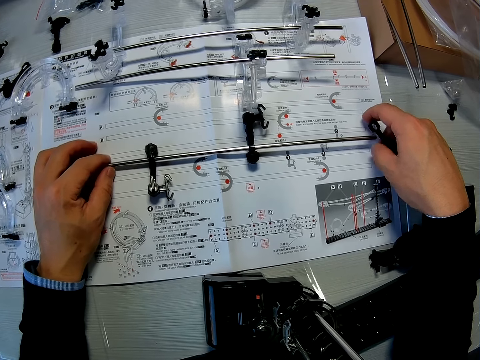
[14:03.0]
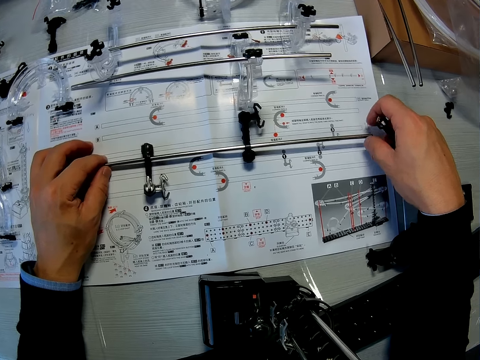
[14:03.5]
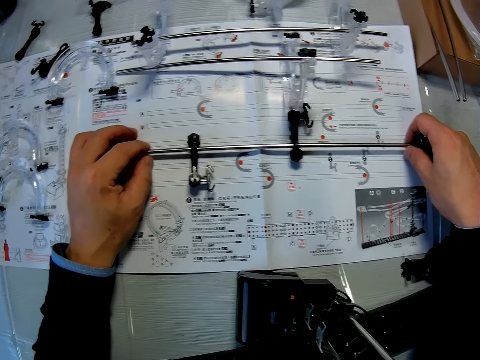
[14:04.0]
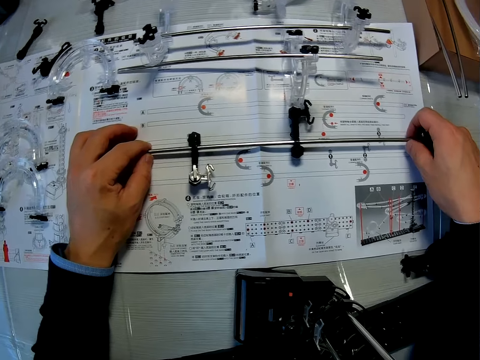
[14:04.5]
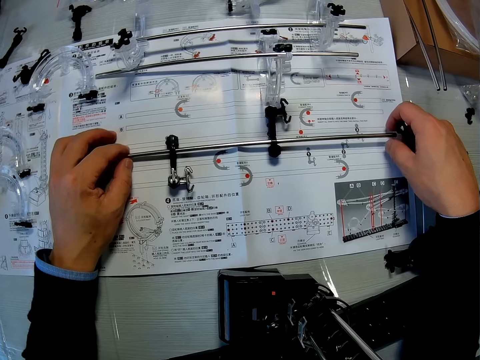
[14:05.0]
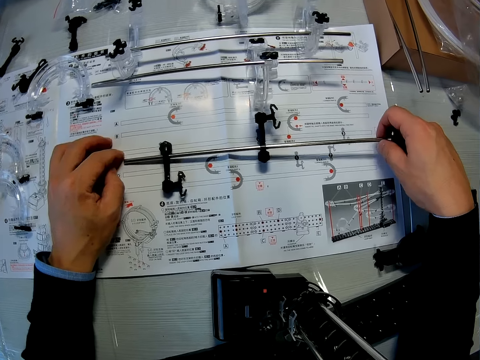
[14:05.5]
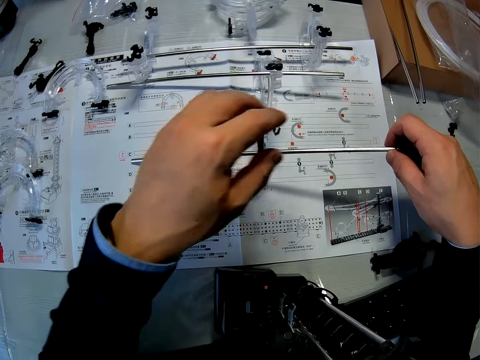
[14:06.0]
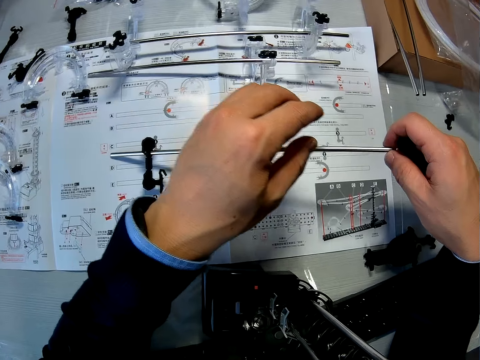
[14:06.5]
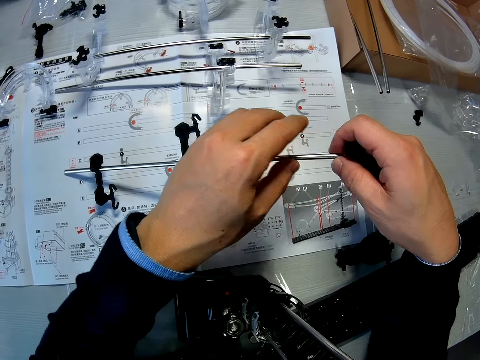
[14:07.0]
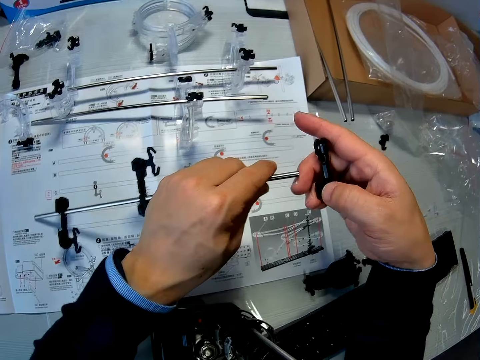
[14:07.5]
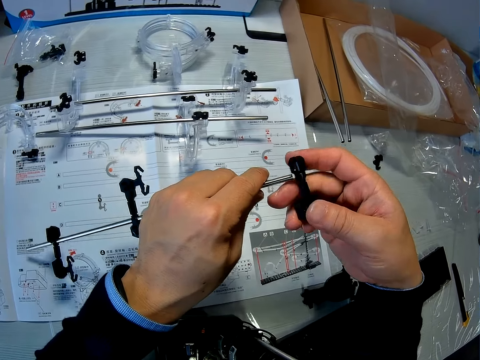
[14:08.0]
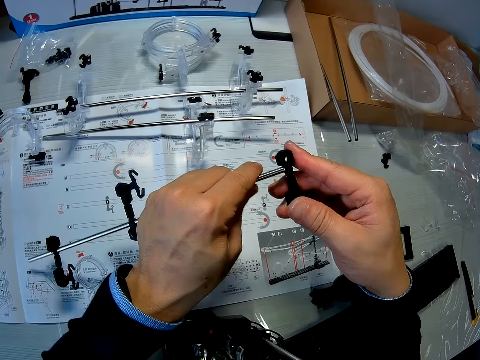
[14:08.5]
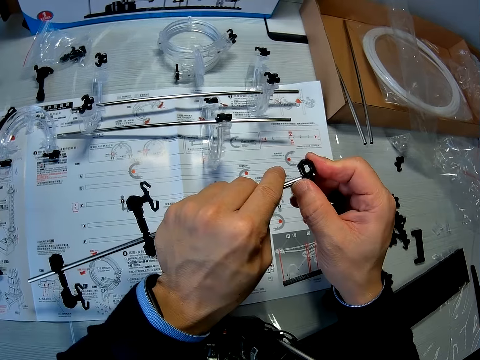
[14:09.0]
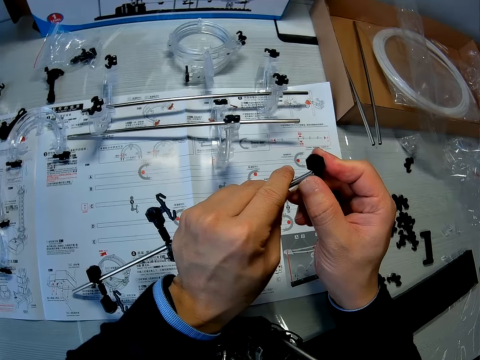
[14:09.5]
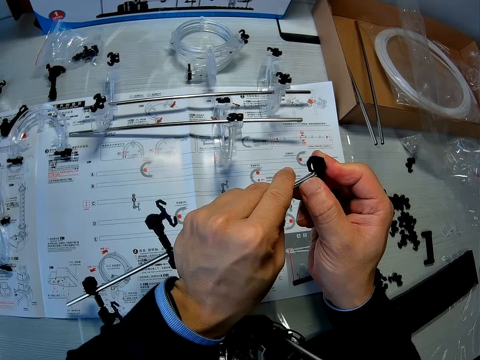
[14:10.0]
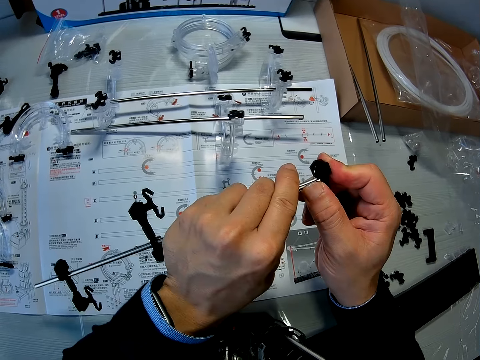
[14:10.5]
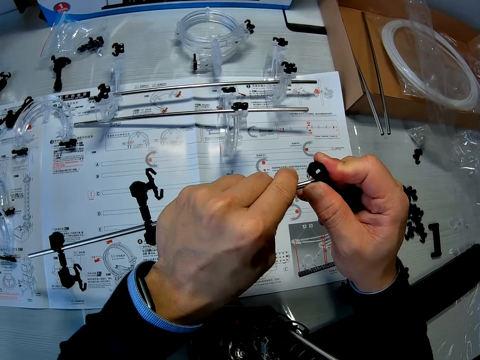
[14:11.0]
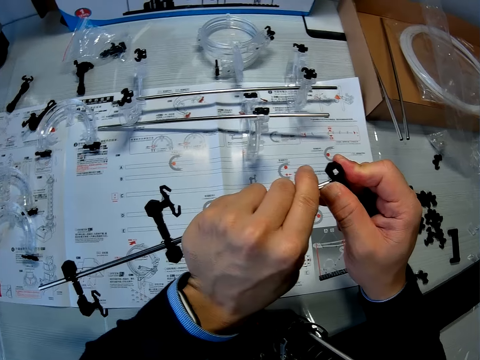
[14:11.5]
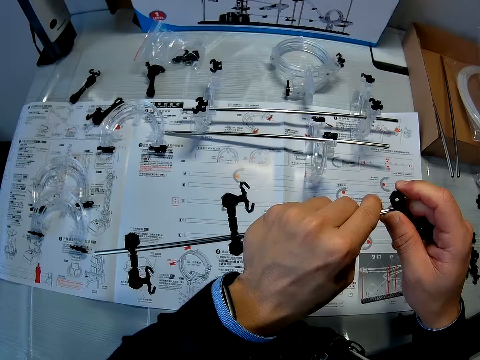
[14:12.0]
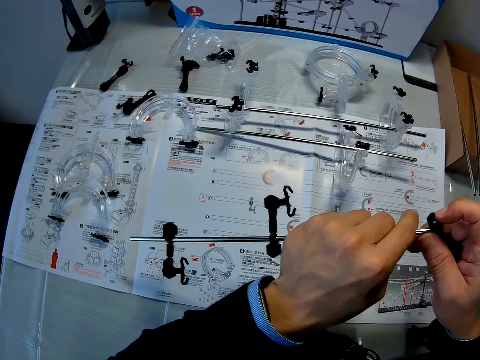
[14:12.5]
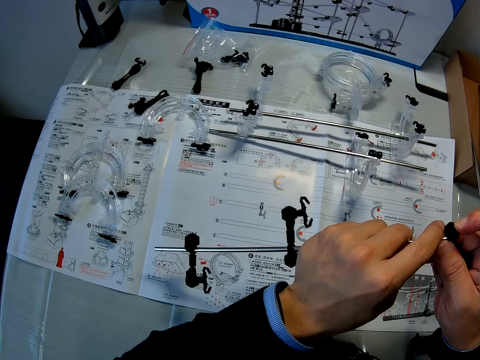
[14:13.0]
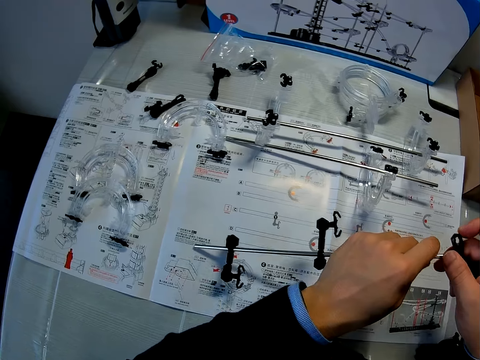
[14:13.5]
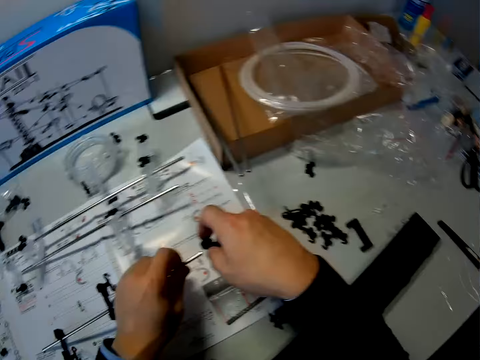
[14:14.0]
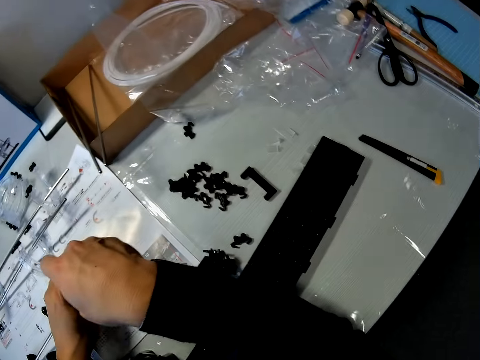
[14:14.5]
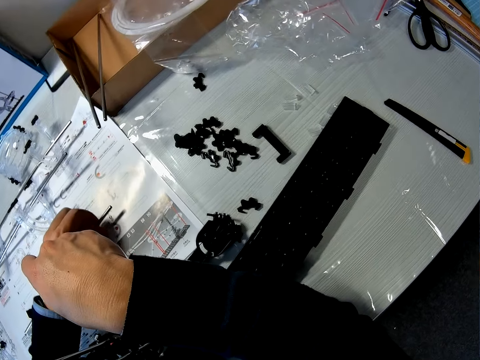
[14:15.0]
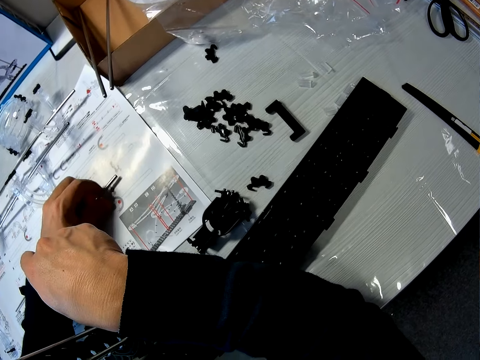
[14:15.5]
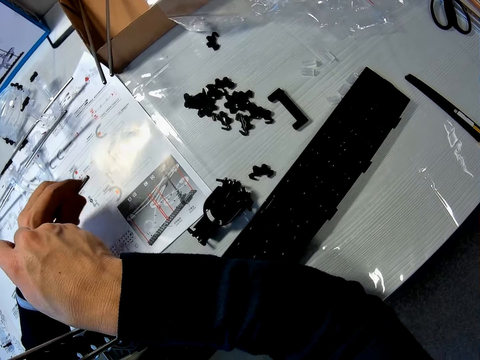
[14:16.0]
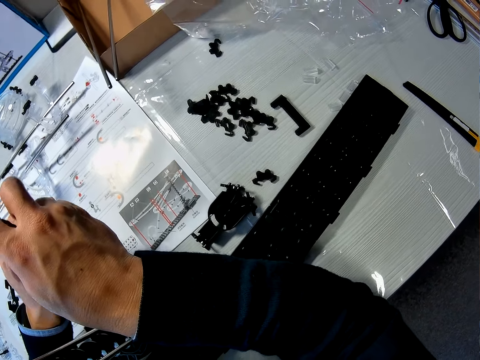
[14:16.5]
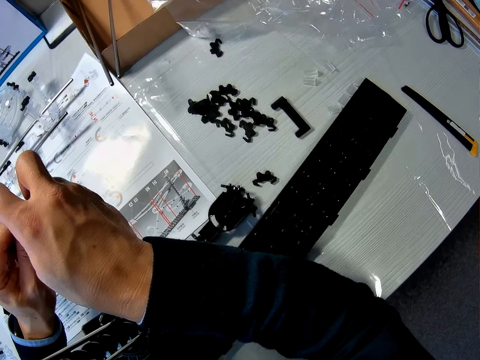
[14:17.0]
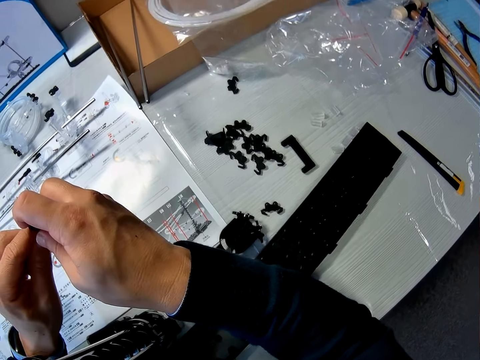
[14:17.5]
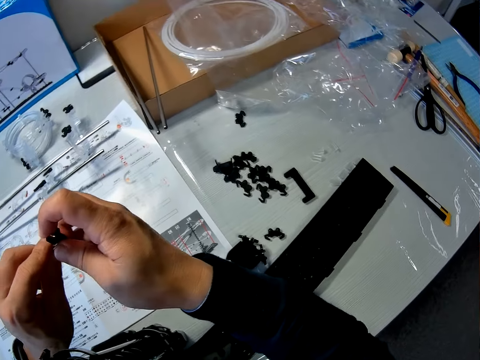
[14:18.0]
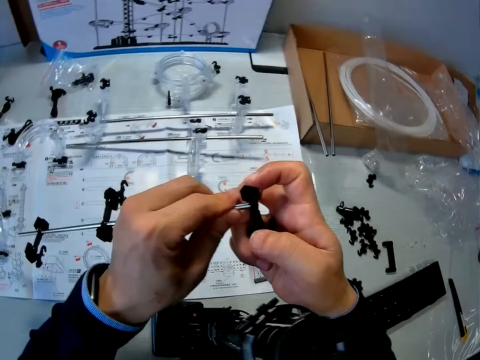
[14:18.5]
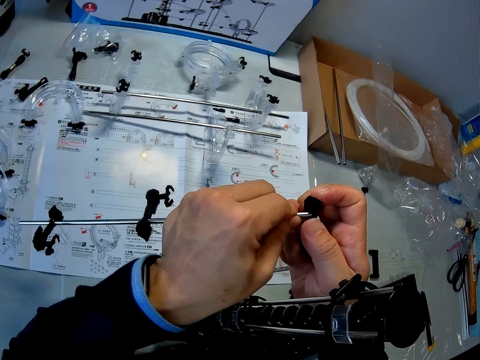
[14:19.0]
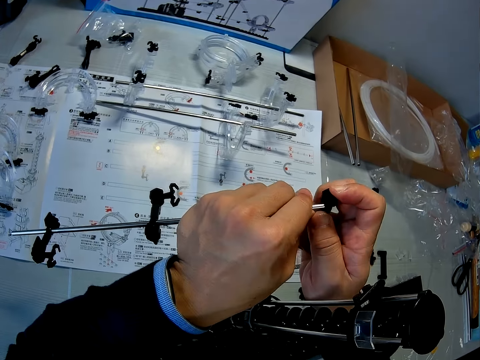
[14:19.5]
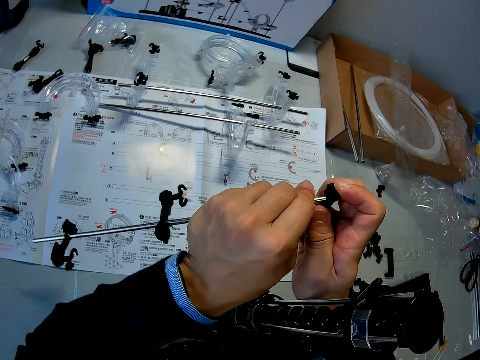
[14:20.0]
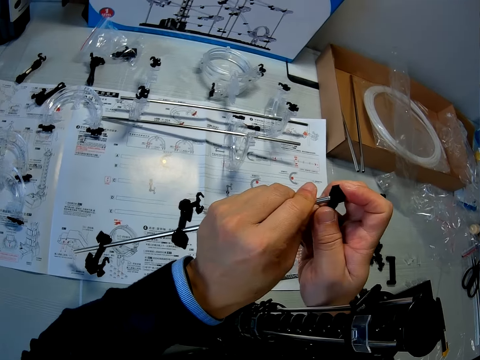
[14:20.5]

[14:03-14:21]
The camera wearer raises the shaft with his right hand. He exchanges the hand holding the shaft. He collects the shaft with his left hand. He inserts the arm holder or see saw part into the shaft. He holds the see saw part and moves the shaft. He looks at the instruction booklet. He lifts the shaft. He fits the see saw part in the shaft.

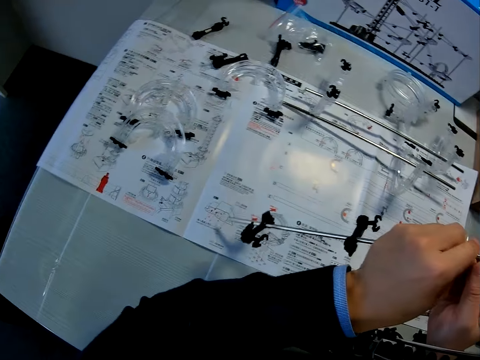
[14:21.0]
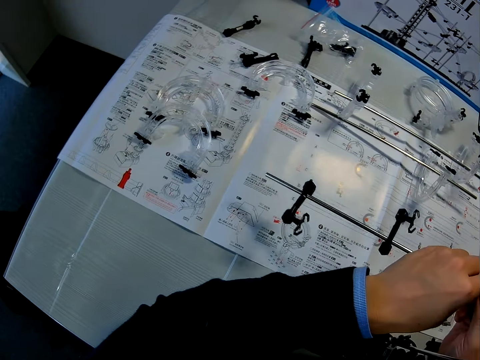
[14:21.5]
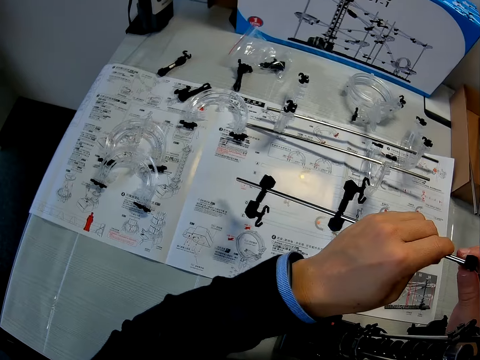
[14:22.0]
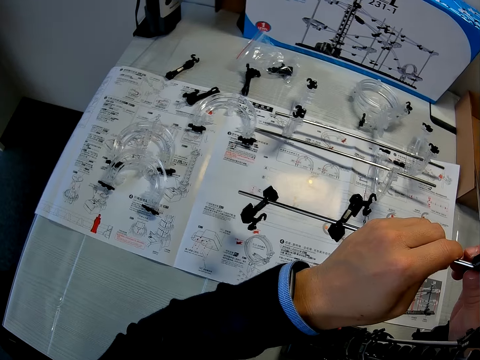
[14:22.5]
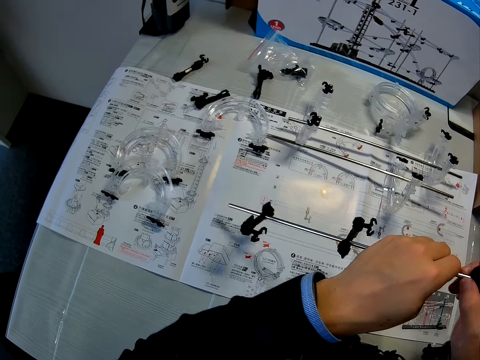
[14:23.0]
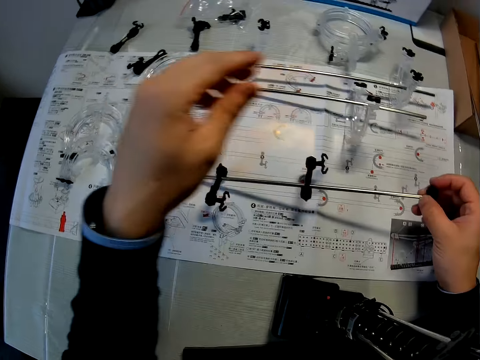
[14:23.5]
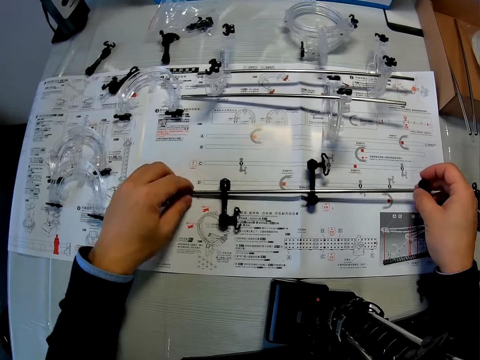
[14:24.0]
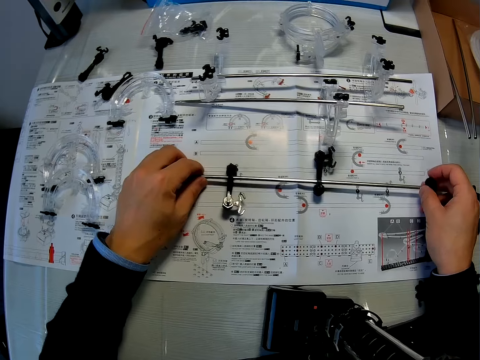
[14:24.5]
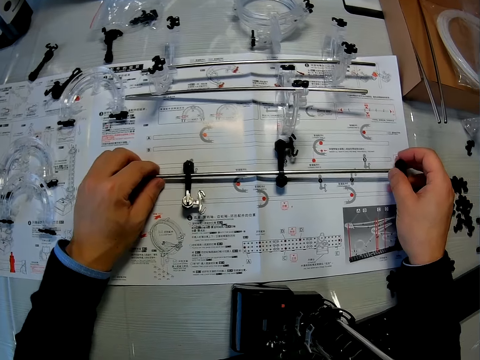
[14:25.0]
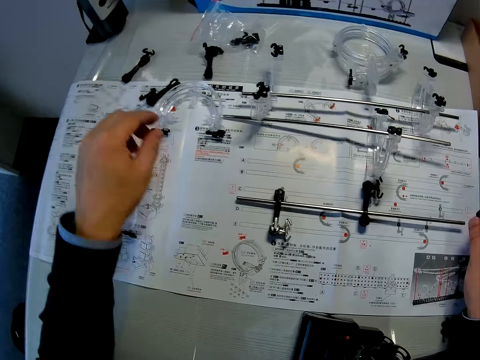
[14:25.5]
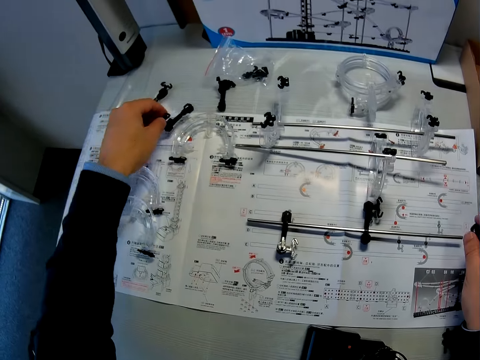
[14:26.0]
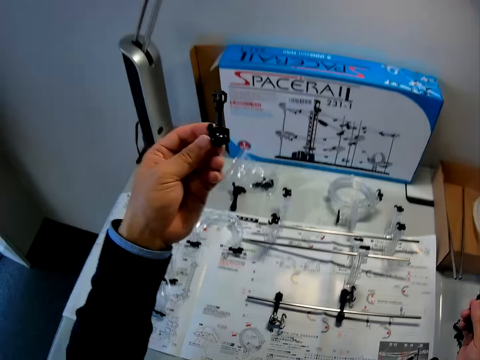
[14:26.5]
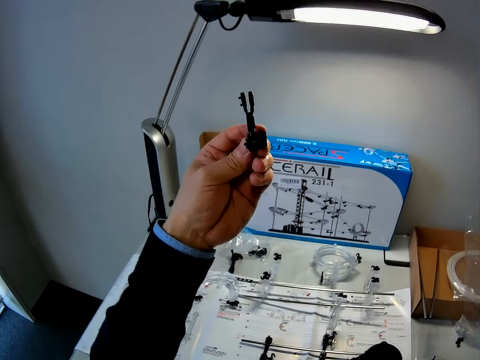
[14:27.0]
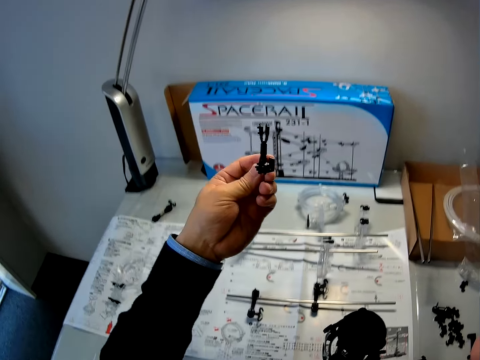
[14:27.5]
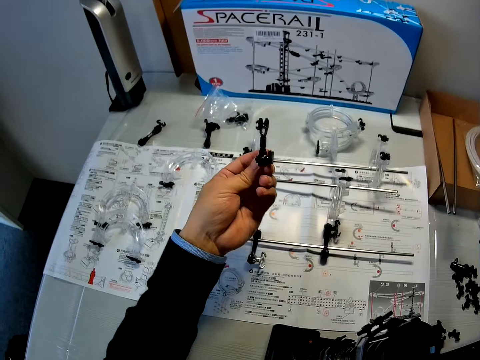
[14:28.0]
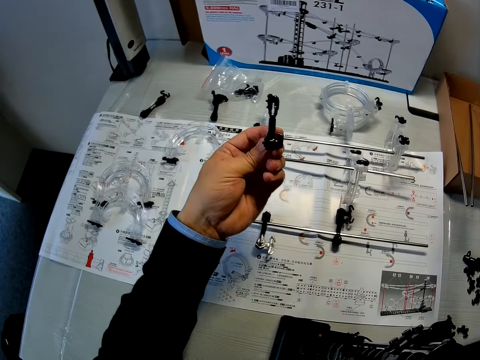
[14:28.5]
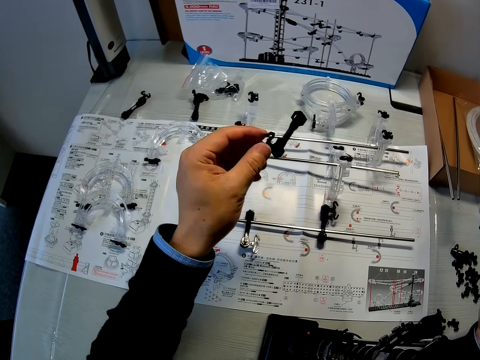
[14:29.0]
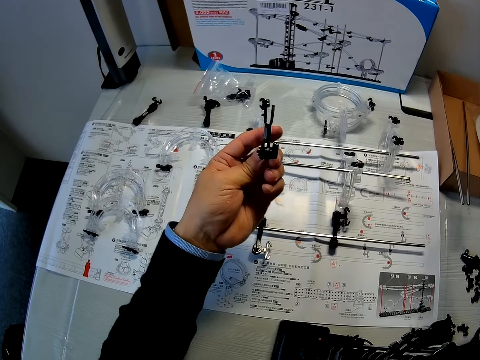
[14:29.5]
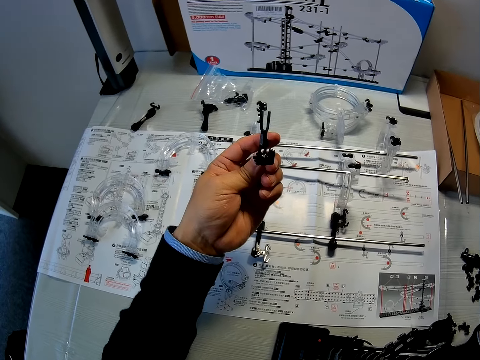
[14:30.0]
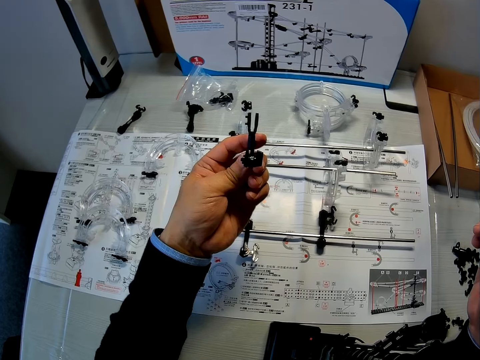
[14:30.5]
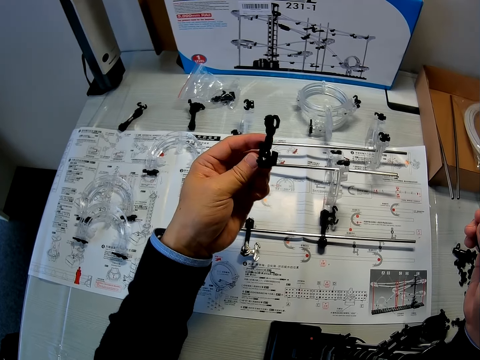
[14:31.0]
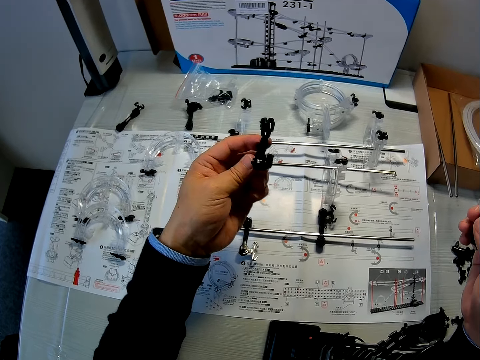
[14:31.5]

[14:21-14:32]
The camera wearer lowers the shaft on the manual on the table. He picks up another arm on the table with his left hand. He checks the arm.
